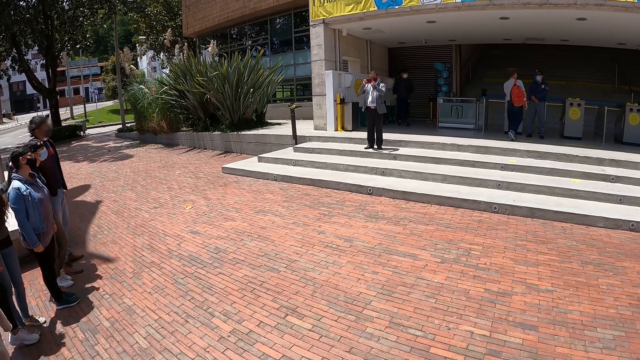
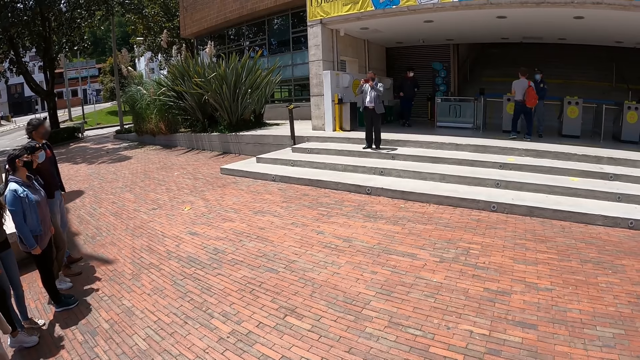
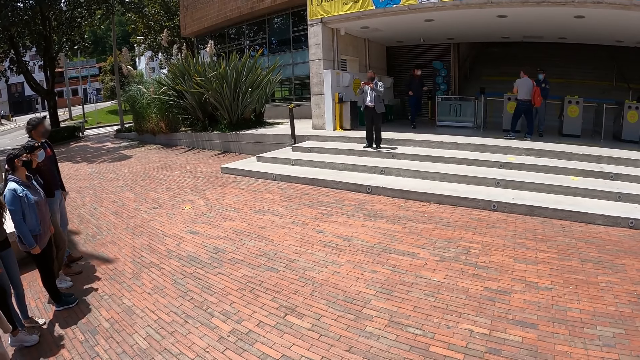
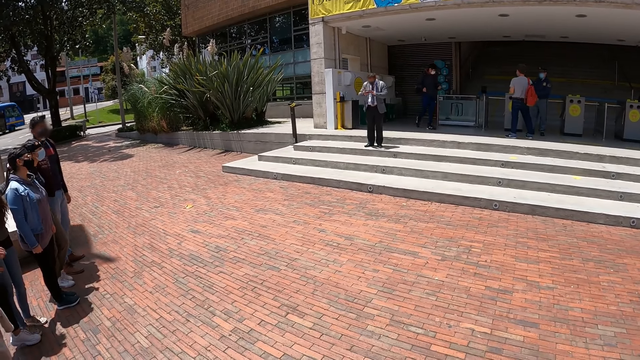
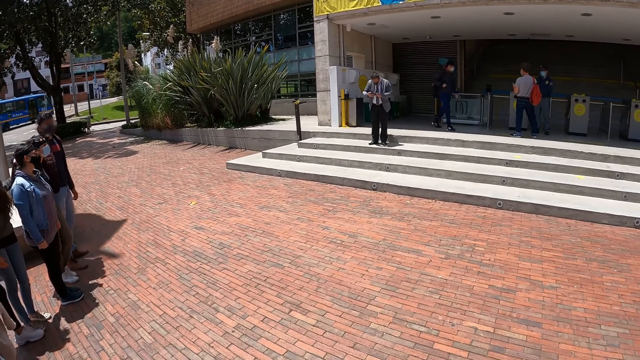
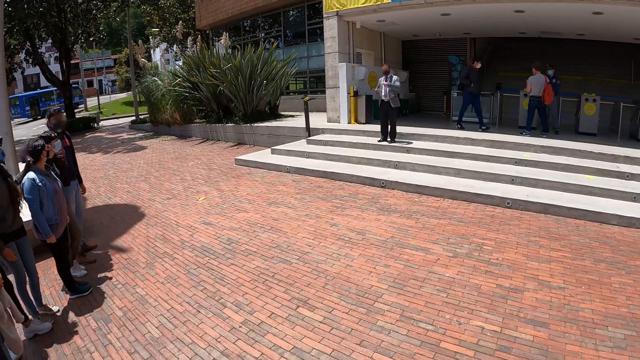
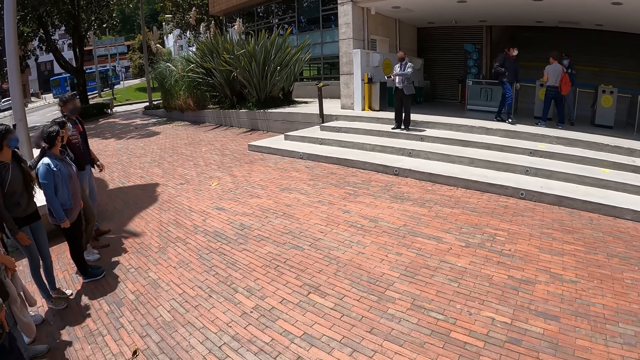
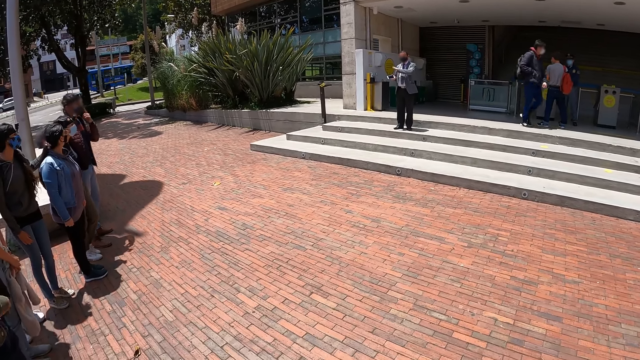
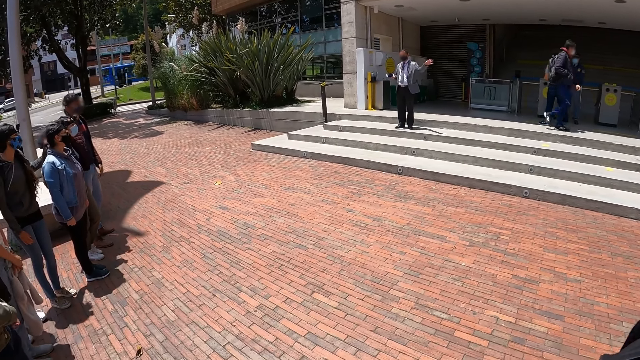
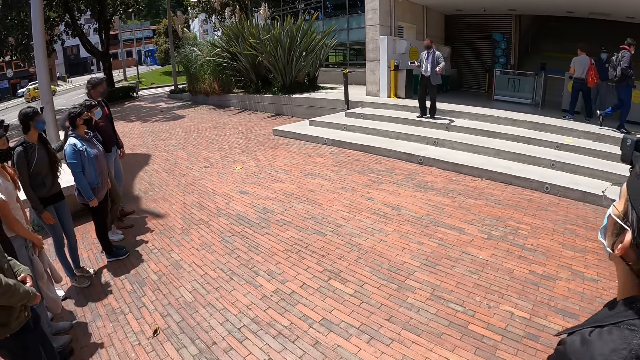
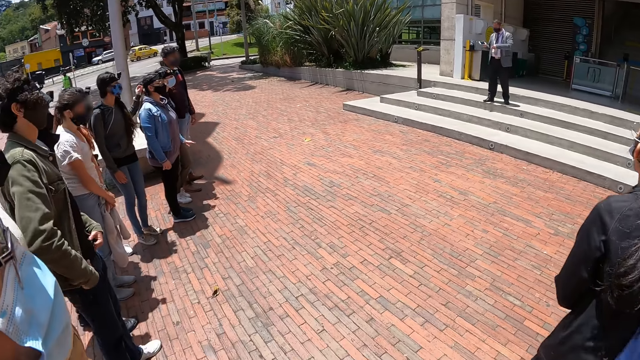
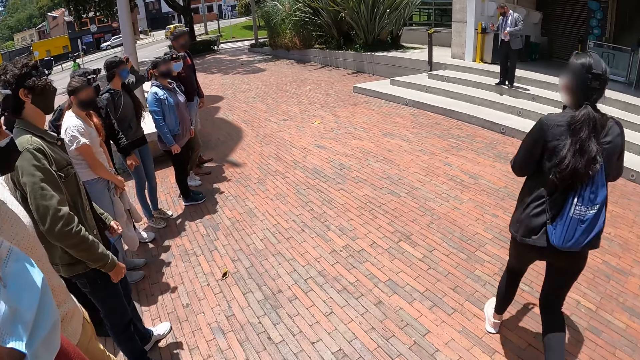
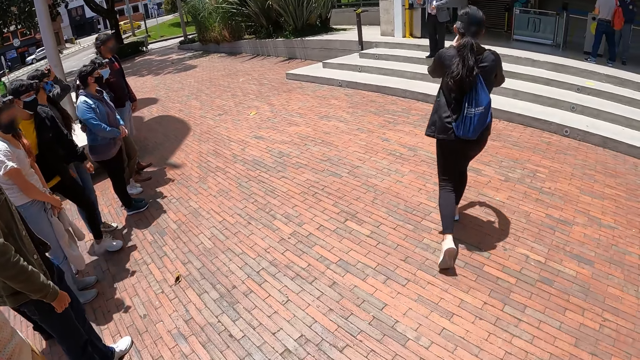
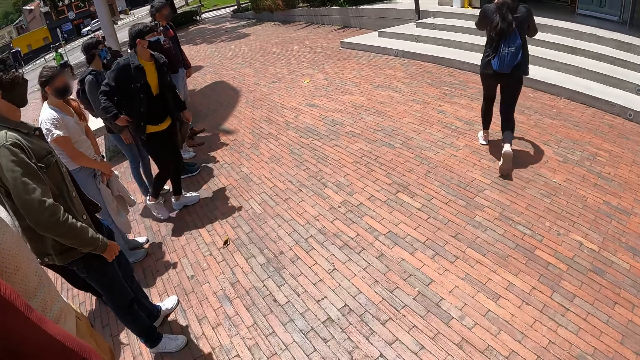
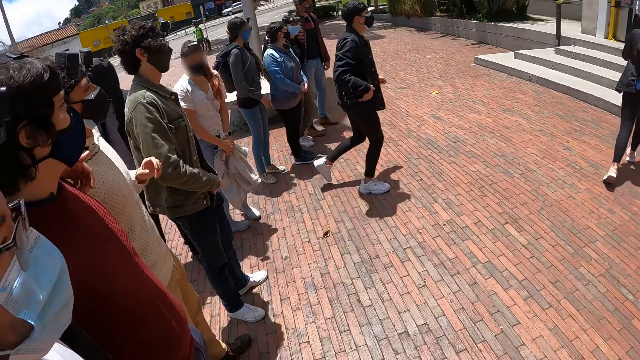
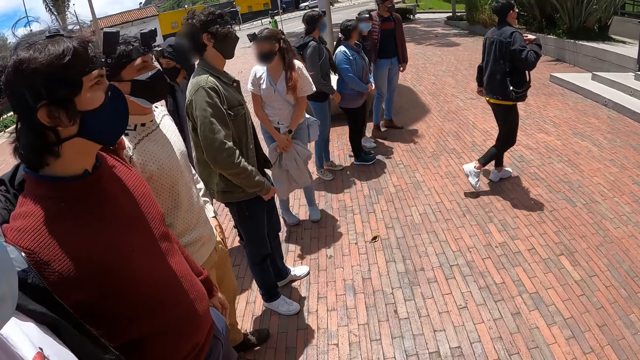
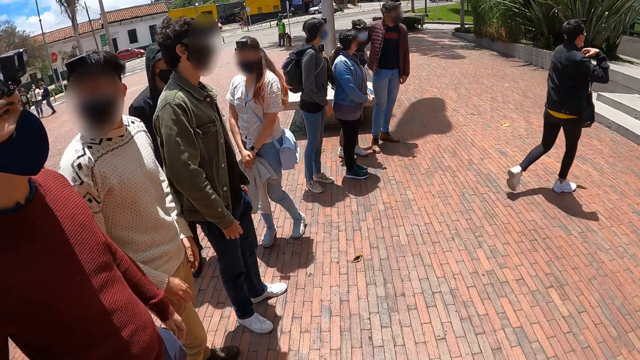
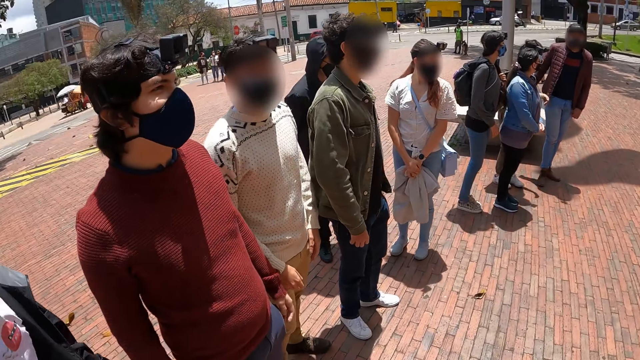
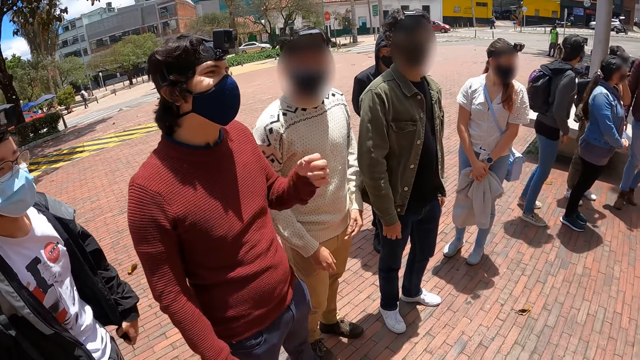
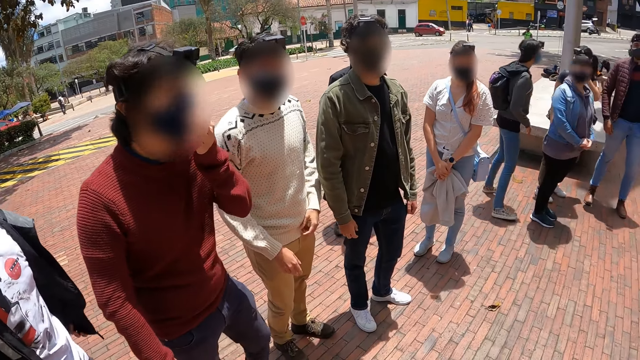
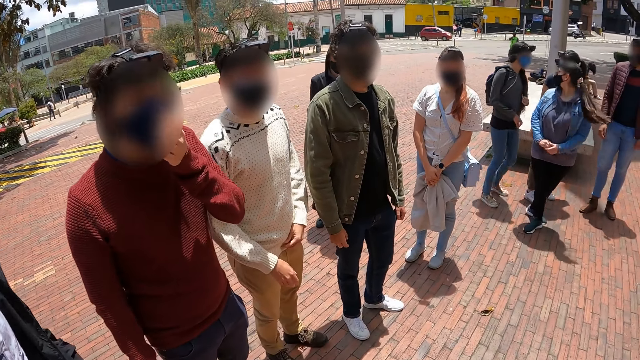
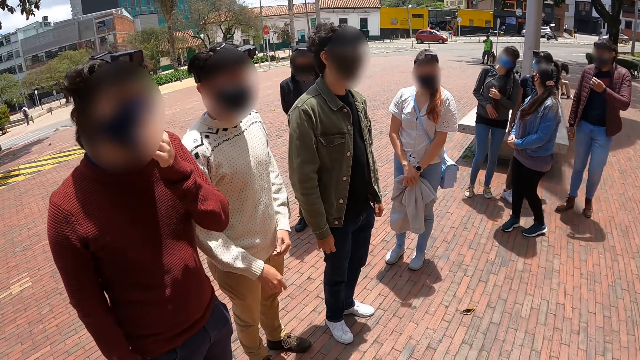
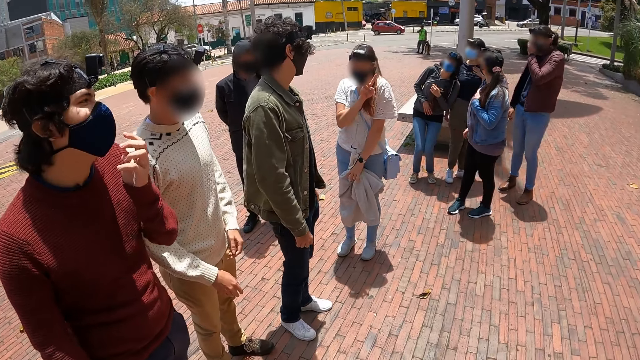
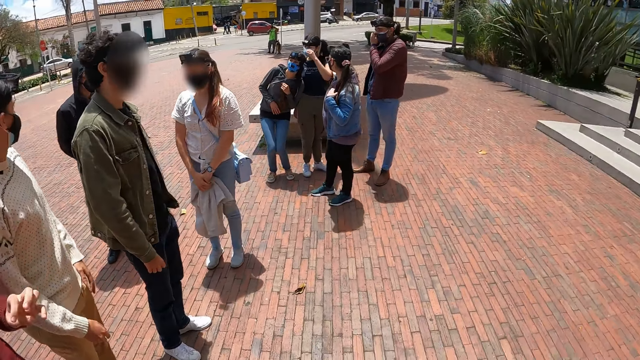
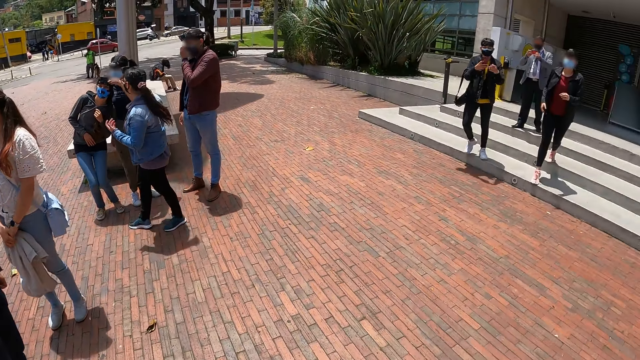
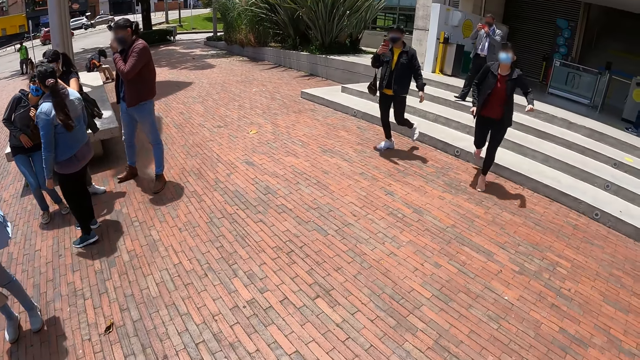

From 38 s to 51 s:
The camera wearer looks around the parking lot.

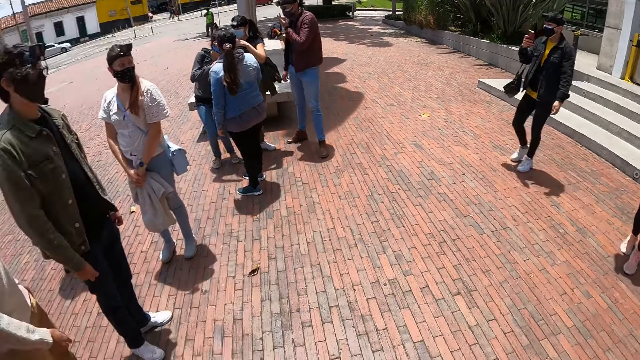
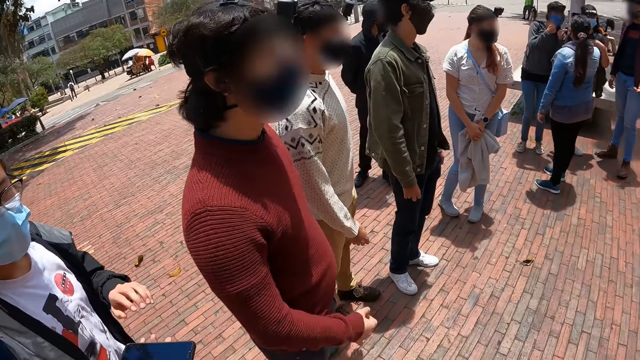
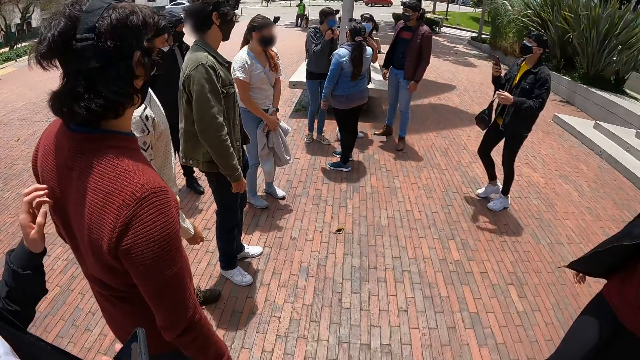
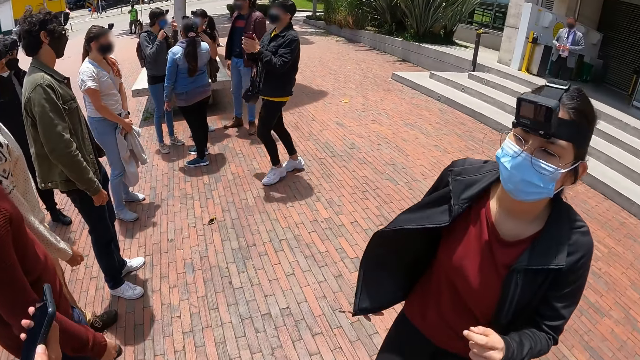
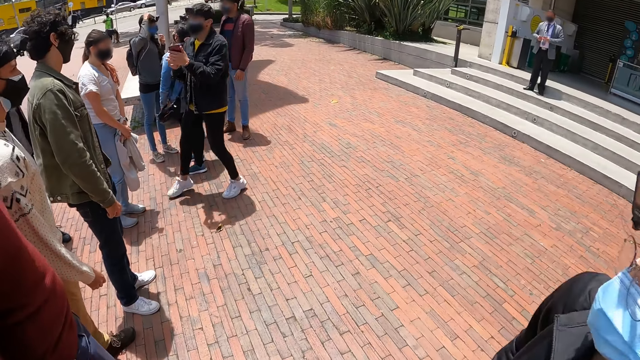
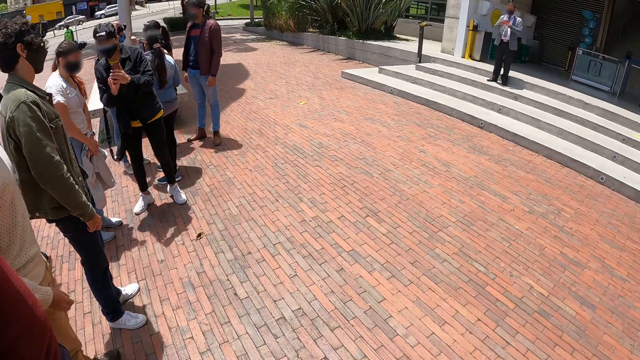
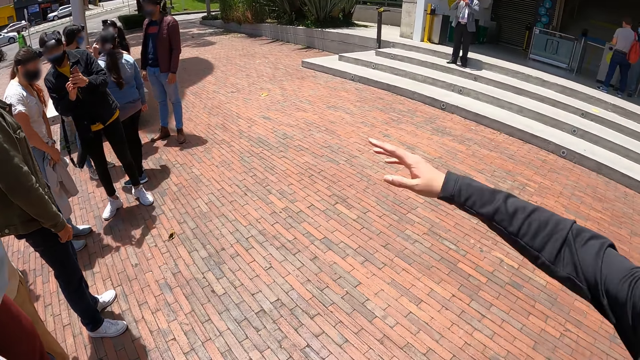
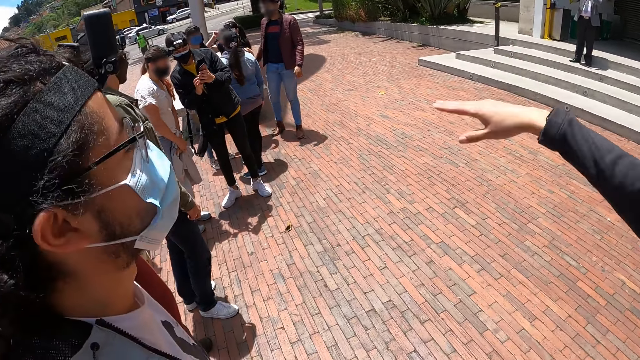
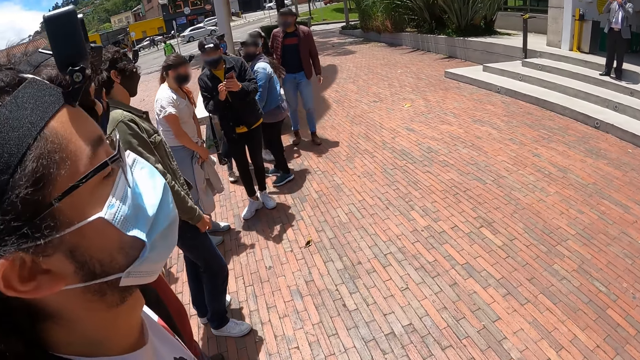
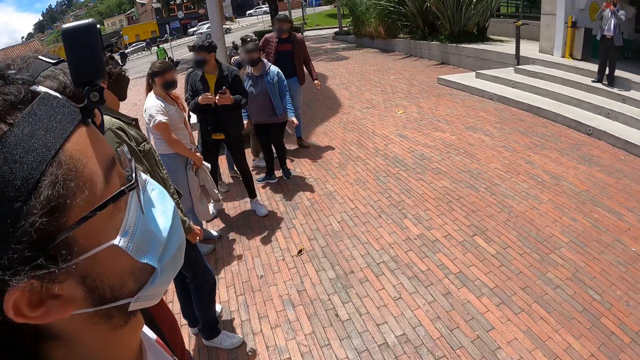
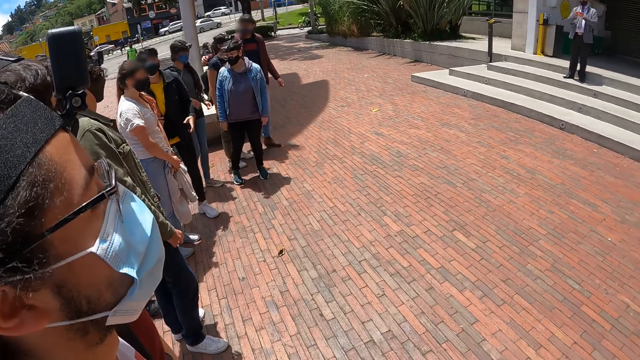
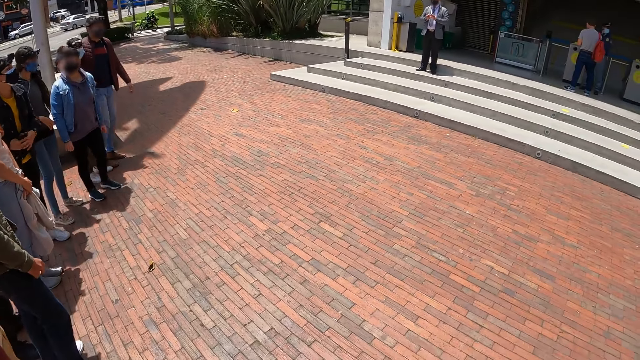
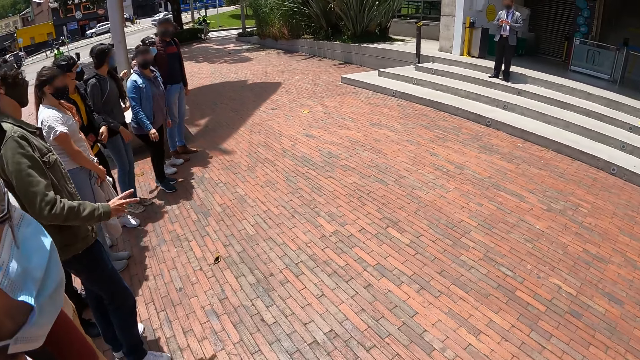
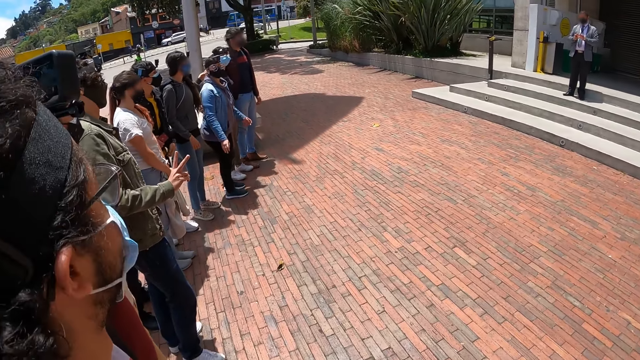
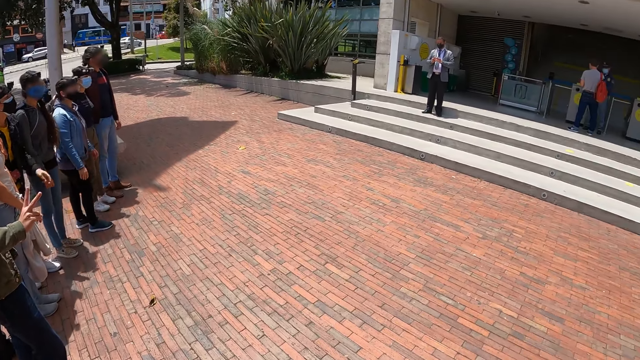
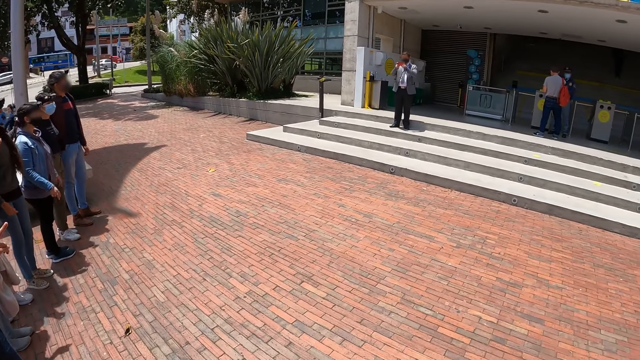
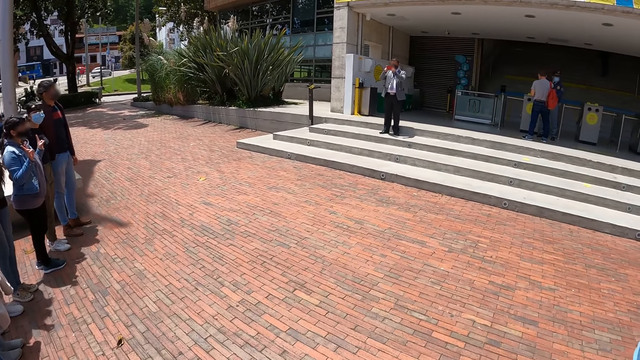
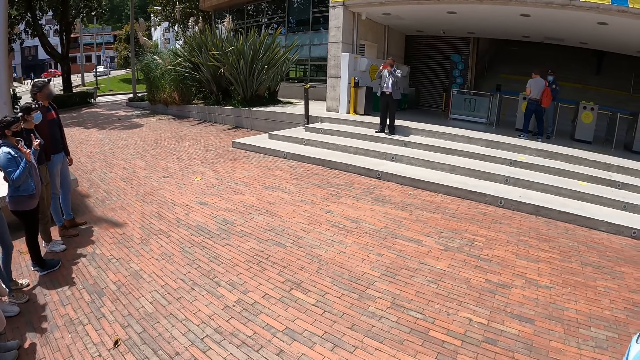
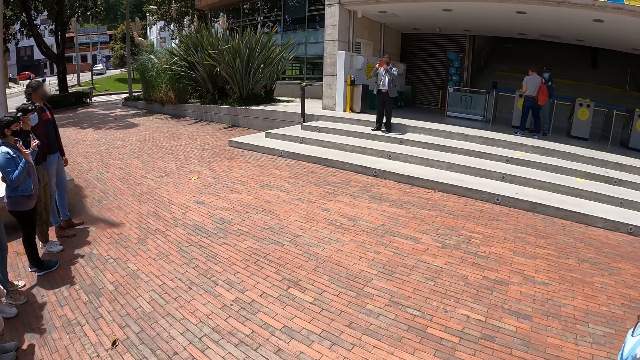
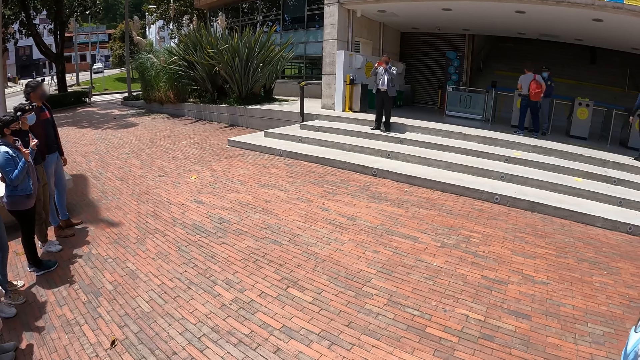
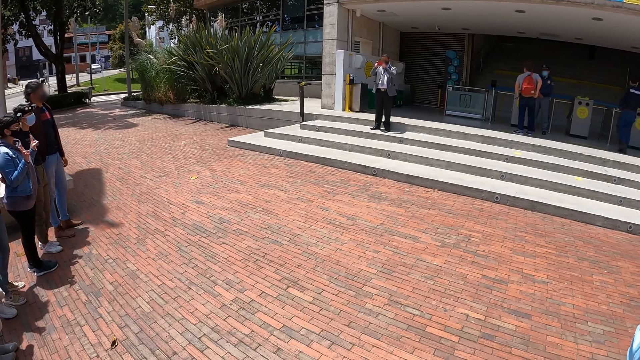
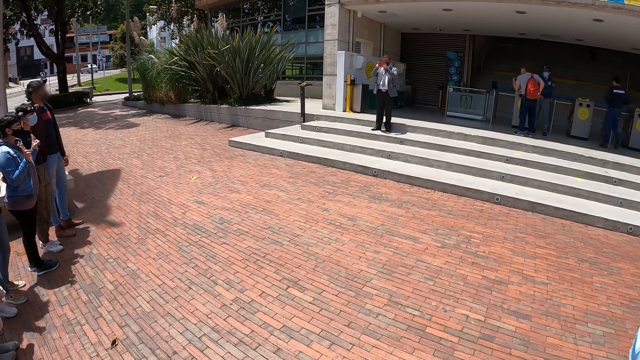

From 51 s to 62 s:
The camera wearer pauses for a photo. They look at a man taking the picture.
